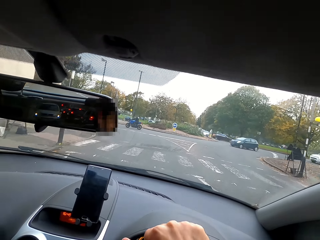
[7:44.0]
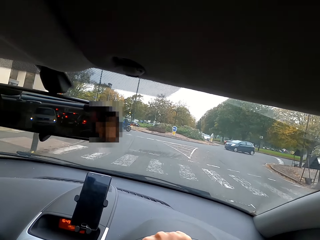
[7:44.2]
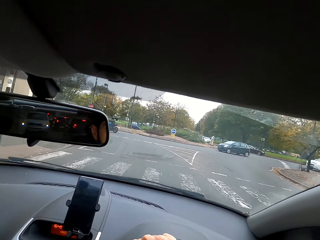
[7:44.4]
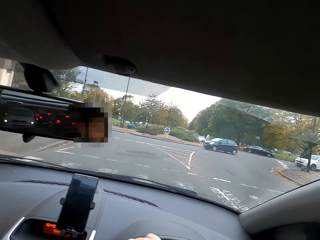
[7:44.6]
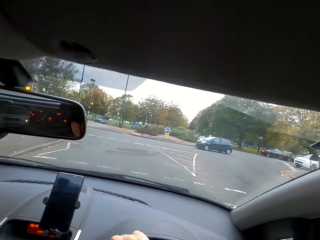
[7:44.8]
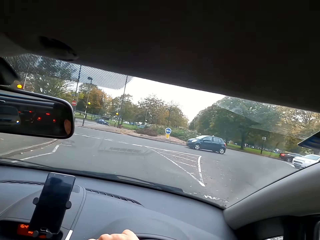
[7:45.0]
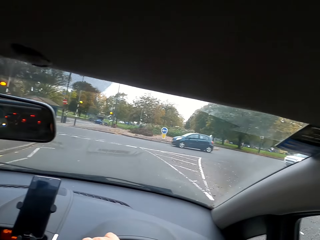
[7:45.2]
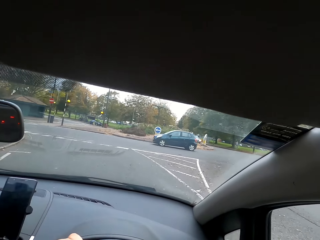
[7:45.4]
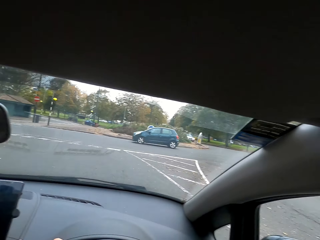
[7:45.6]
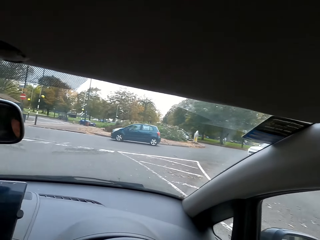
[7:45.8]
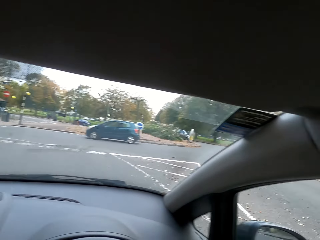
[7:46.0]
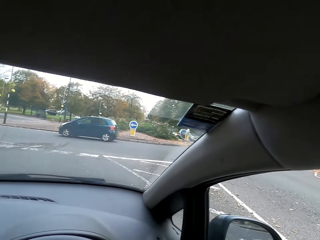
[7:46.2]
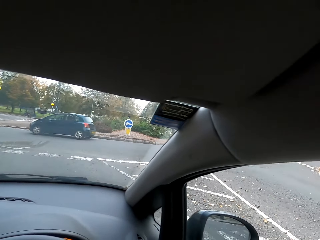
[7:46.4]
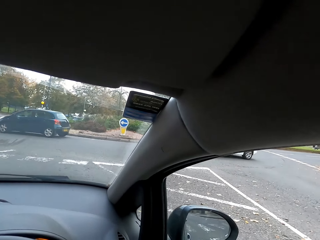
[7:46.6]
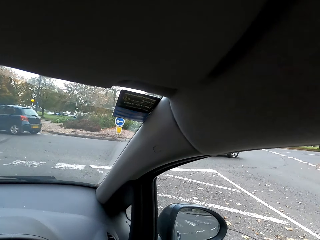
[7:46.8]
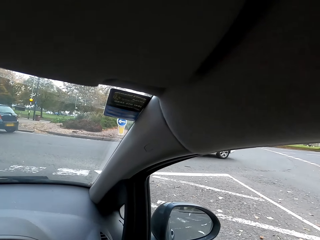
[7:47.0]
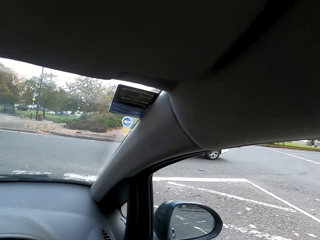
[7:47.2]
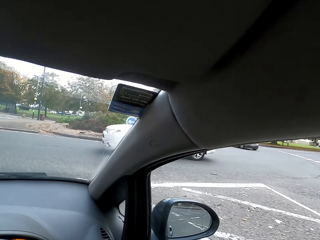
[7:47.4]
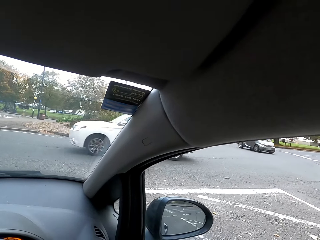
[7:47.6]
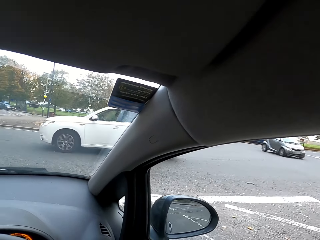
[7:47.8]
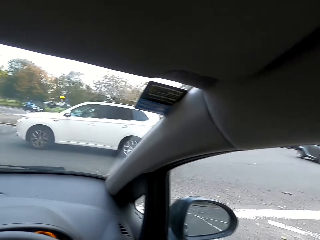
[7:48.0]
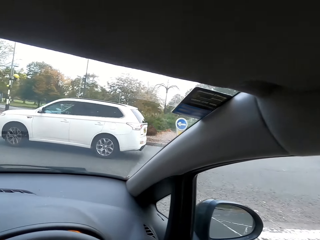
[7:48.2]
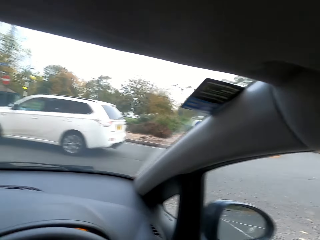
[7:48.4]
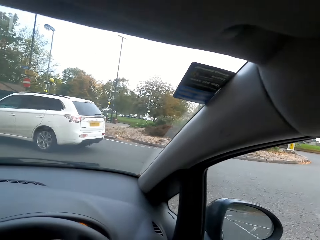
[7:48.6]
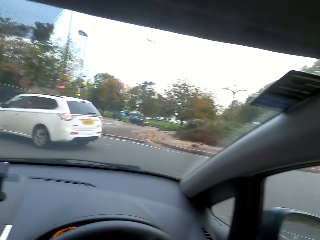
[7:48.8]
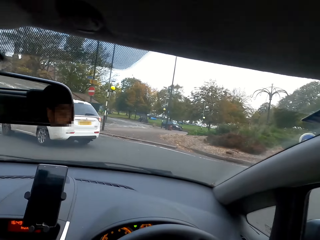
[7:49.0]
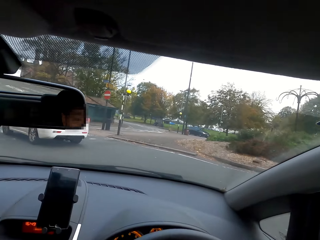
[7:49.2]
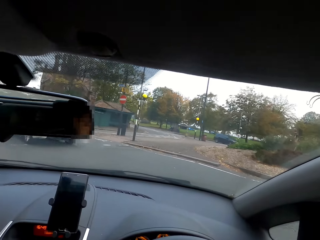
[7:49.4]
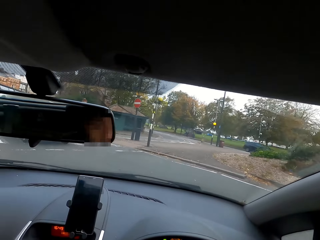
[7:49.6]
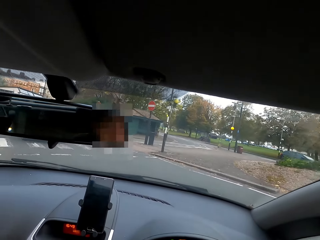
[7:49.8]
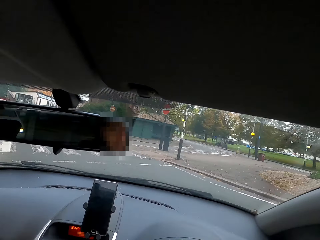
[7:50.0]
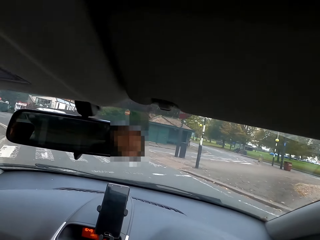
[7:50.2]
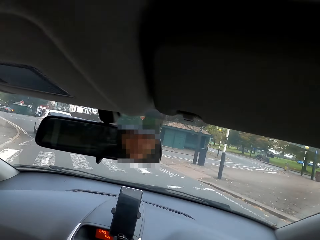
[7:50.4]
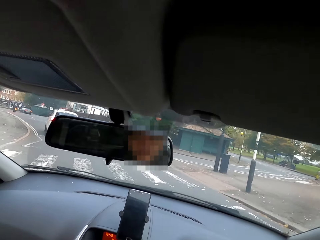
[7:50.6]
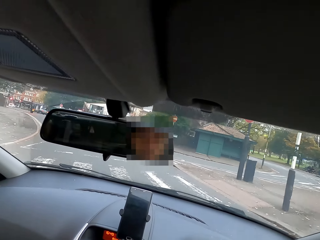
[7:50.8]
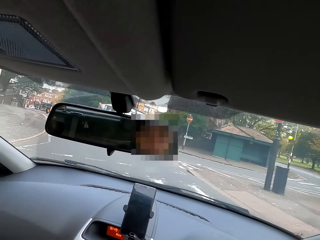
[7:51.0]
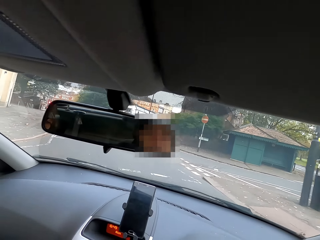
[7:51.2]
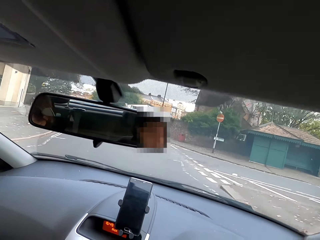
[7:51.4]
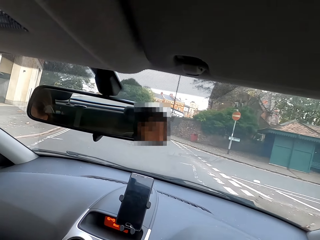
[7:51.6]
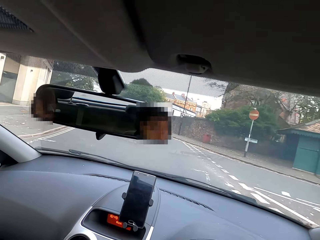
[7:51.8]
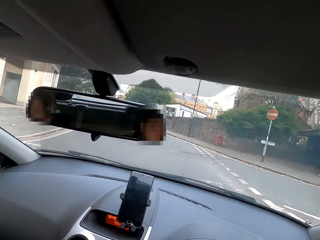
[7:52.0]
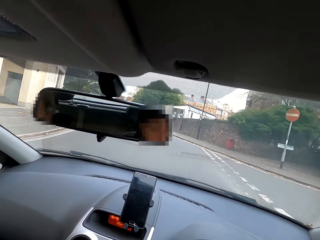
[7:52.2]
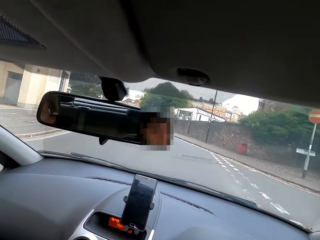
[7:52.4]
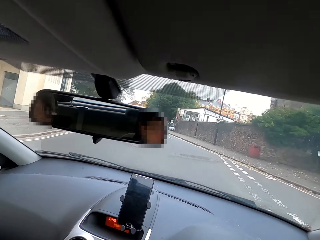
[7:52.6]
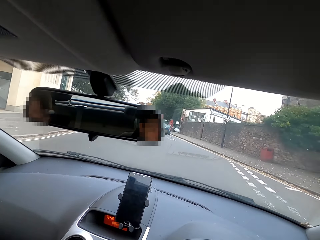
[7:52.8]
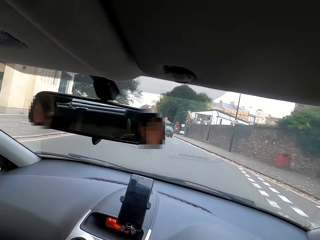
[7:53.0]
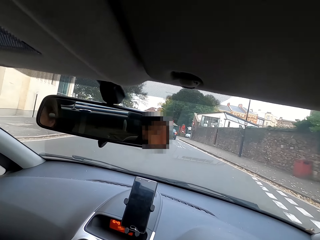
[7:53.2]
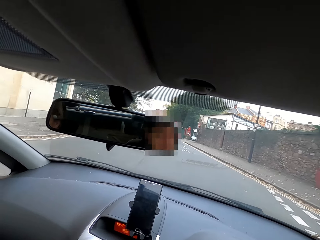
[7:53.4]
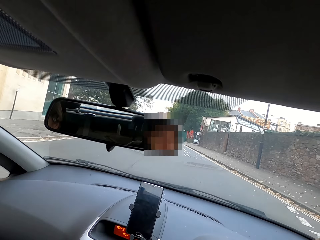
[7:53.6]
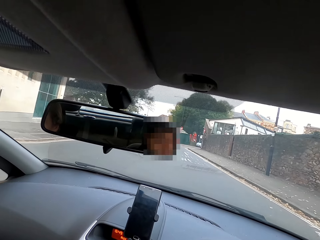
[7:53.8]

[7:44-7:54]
The camera wearer slows down for the other car in front to pass. They continue to drive the car forward on the road with two hands on the steering wheel. They take a left turn.

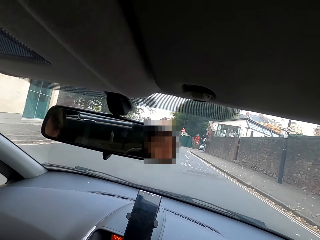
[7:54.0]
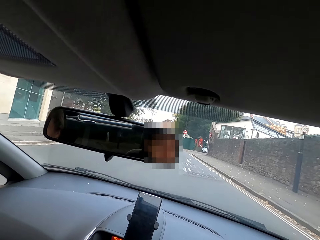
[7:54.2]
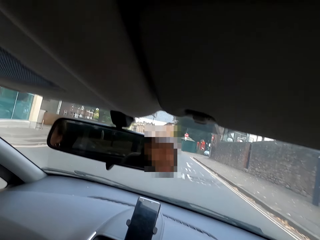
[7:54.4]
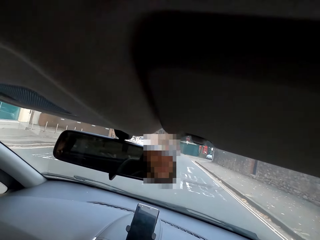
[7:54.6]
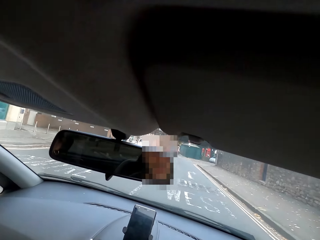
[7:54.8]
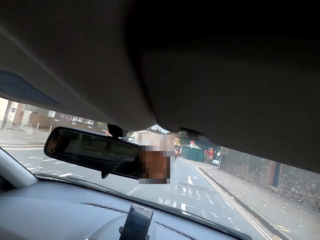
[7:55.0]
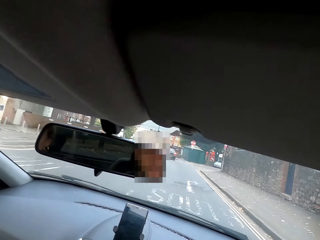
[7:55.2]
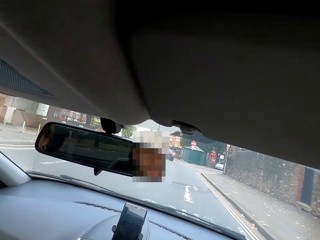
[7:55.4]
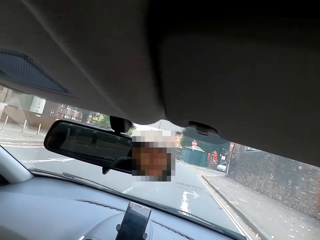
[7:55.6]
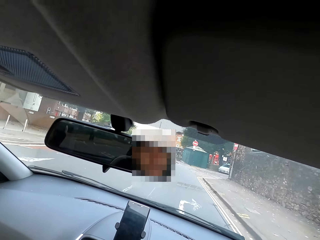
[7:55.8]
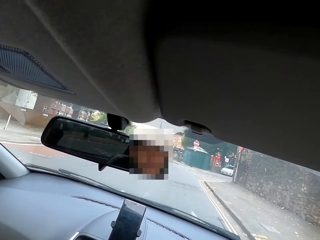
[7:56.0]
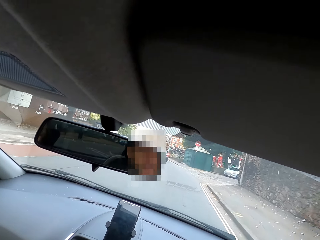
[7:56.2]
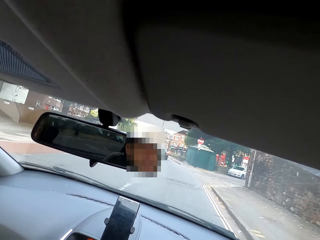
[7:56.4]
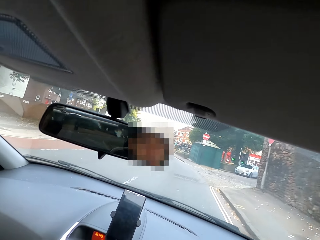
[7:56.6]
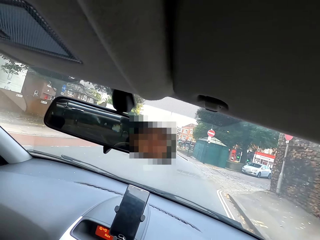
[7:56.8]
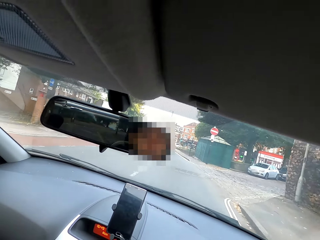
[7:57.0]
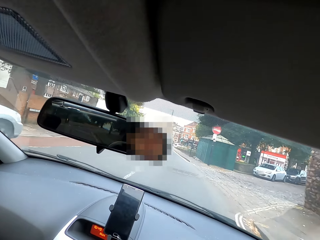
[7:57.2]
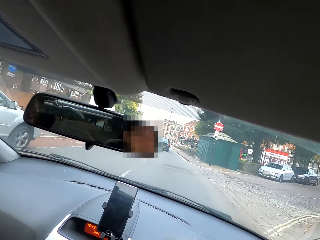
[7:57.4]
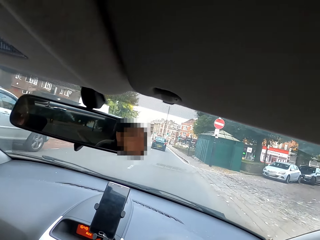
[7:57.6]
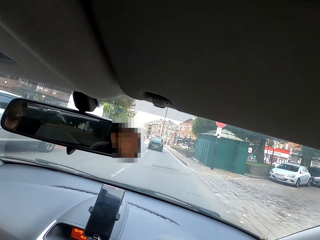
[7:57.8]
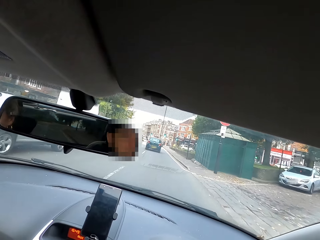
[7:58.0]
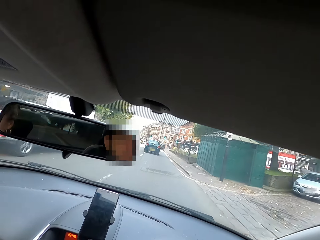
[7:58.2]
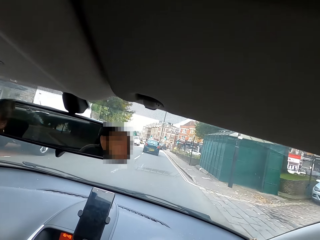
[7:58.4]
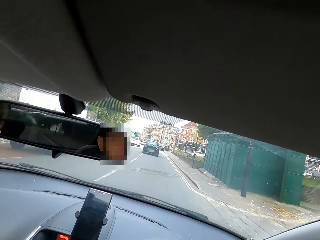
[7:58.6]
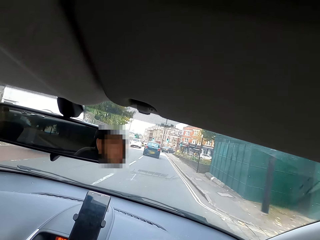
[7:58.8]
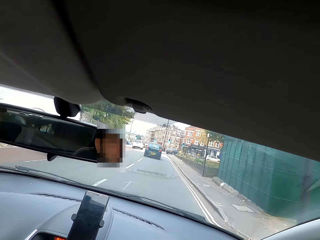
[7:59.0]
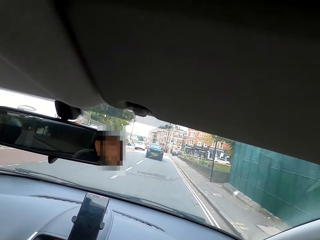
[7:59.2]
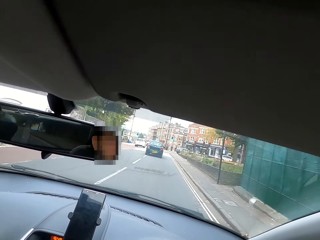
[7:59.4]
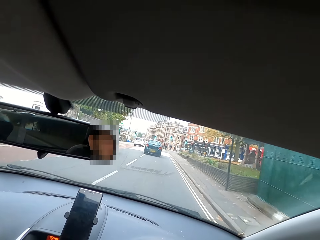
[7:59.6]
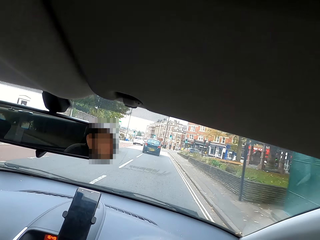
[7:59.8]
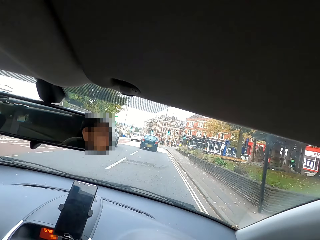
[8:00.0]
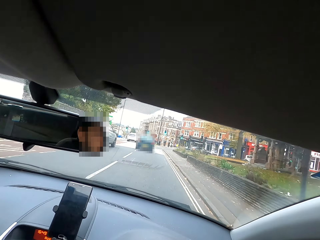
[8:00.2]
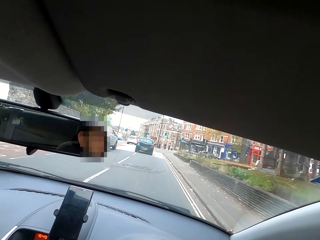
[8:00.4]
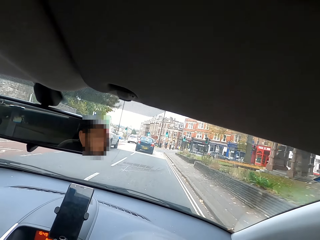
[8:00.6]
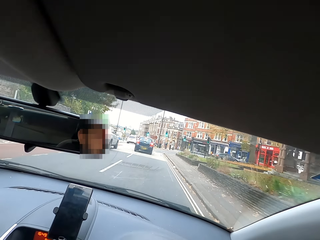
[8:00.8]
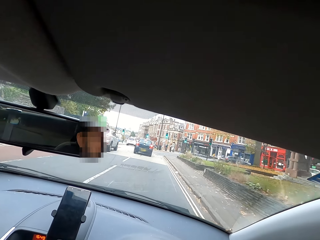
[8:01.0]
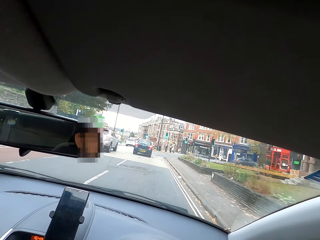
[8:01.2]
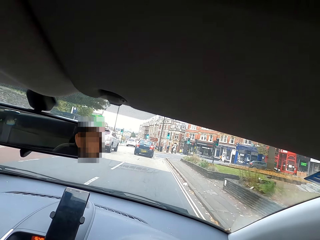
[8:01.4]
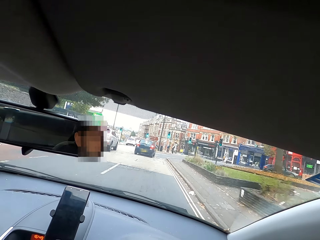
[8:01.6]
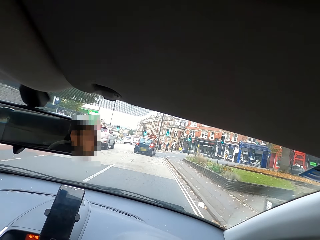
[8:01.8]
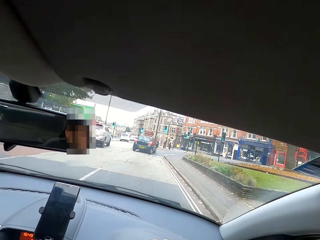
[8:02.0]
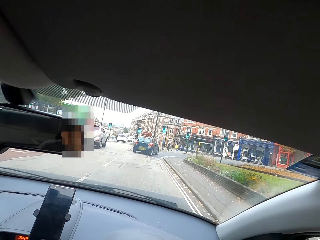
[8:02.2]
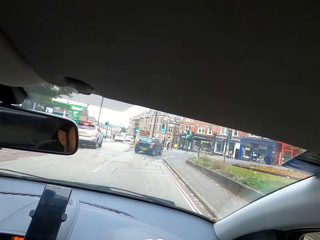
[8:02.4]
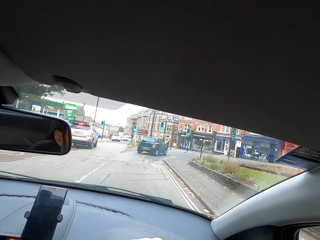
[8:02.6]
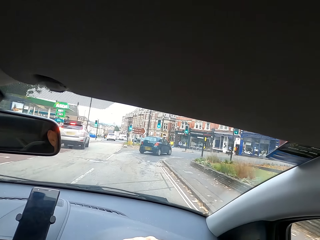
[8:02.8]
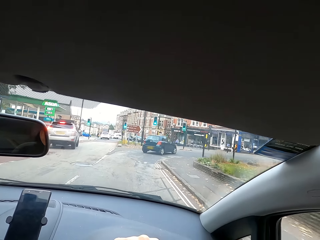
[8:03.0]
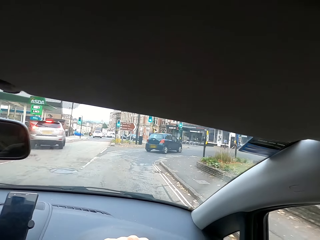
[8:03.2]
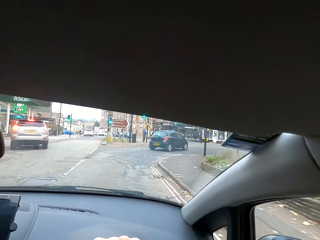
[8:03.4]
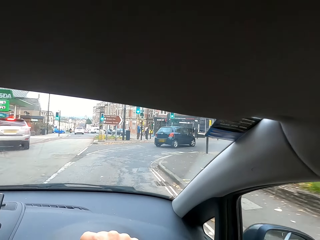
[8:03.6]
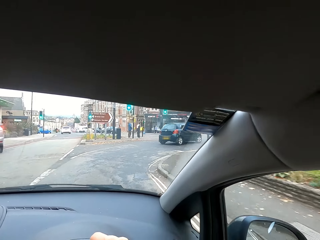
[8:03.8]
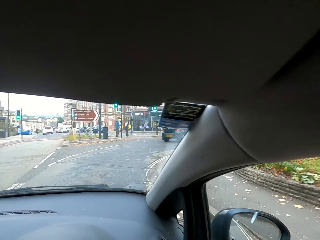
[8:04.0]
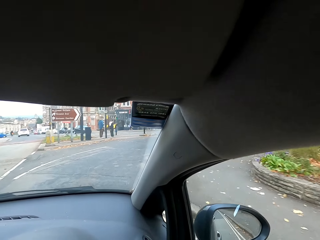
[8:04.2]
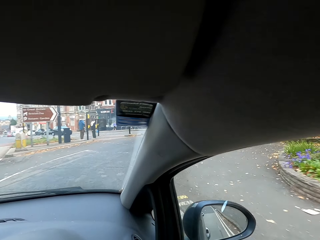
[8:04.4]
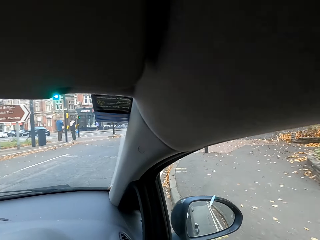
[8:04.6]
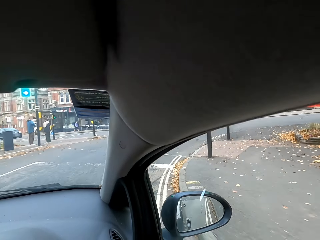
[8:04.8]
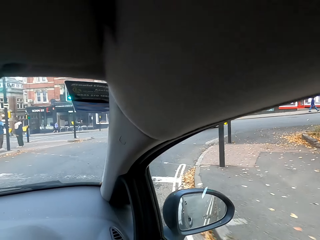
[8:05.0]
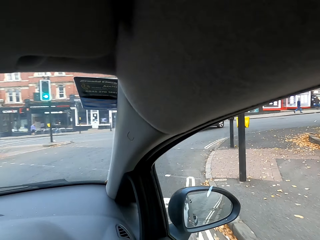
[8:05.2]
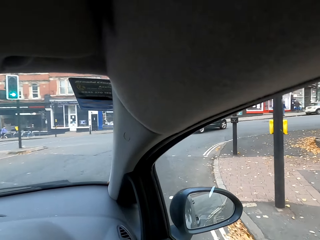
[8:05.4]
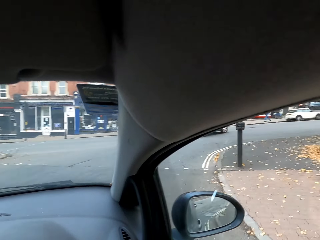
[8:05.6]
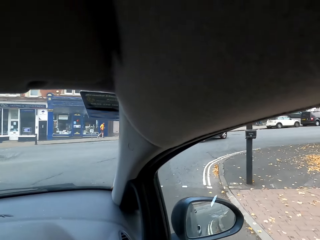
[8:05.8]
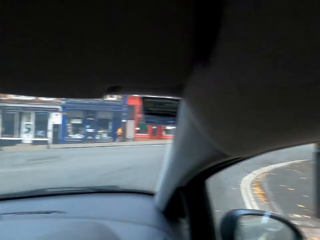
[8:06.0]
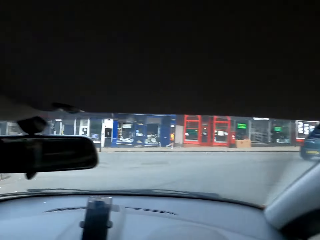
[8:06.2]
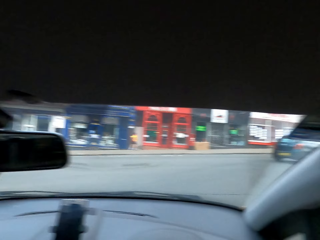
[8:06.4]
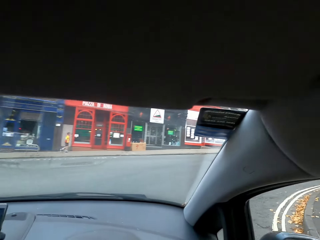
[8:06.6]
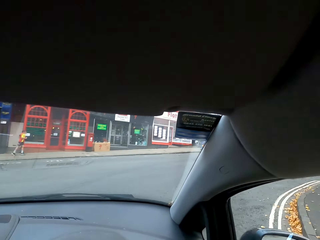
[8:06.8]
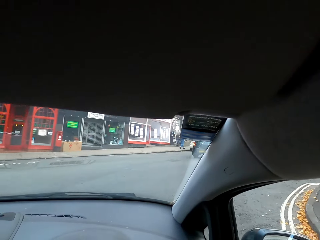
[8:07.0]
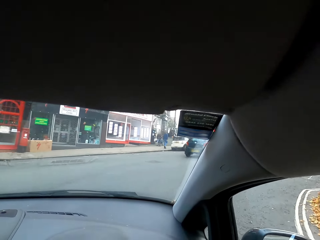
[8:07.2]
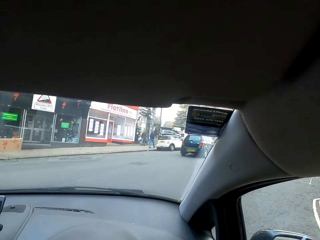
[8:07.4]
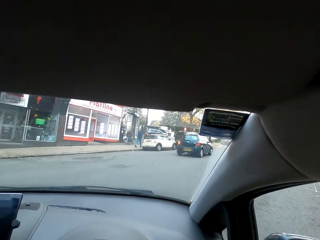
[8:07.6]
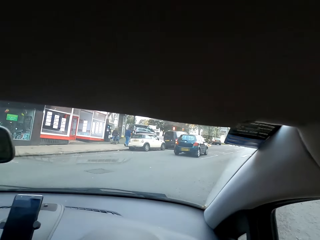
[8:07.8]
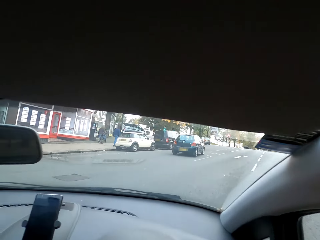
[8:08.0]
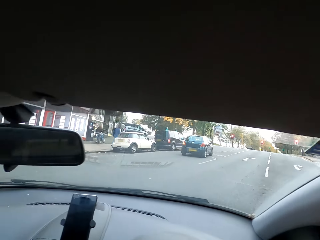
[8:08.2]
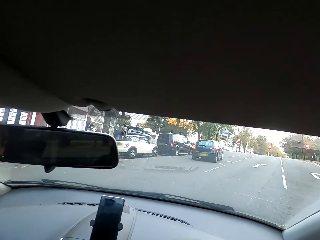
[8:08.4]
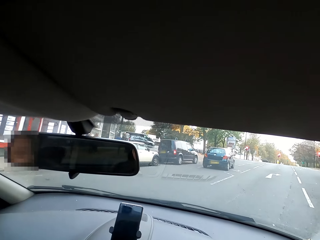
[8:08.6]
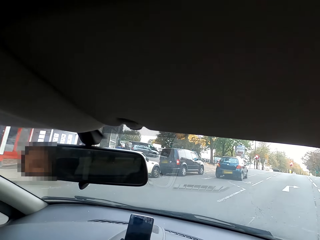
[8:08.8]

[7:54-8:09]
The camera wearer interacts with someone. They drive the car.
